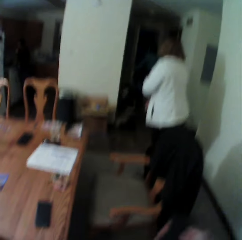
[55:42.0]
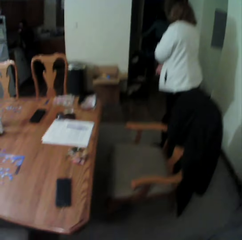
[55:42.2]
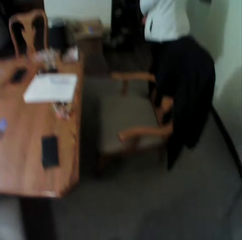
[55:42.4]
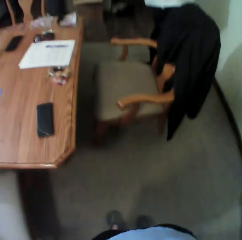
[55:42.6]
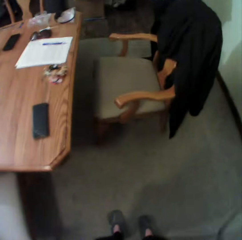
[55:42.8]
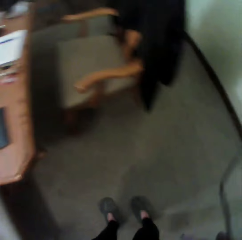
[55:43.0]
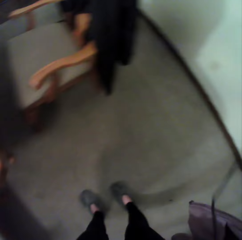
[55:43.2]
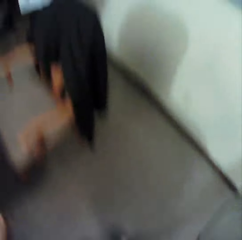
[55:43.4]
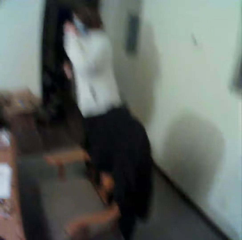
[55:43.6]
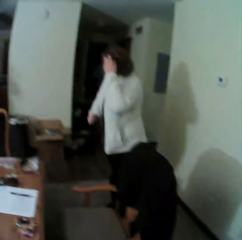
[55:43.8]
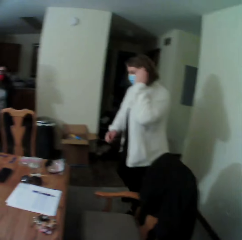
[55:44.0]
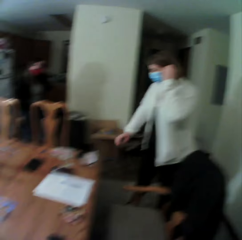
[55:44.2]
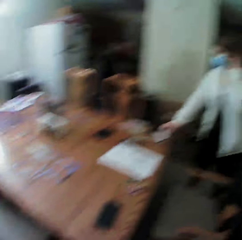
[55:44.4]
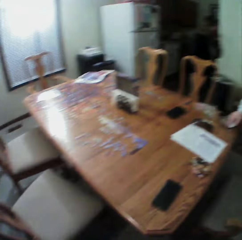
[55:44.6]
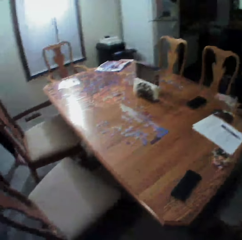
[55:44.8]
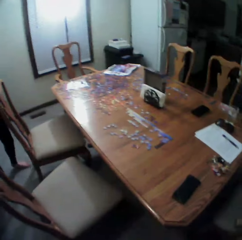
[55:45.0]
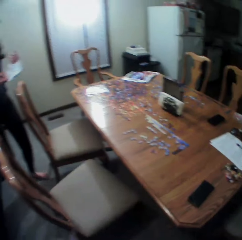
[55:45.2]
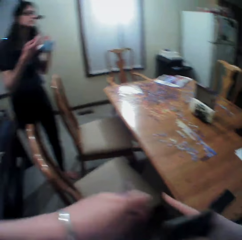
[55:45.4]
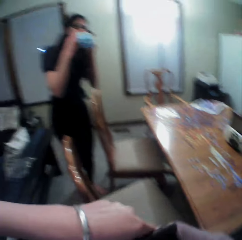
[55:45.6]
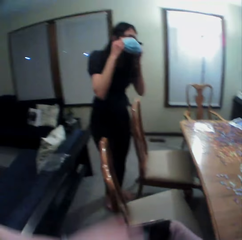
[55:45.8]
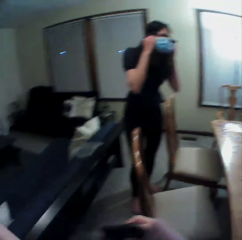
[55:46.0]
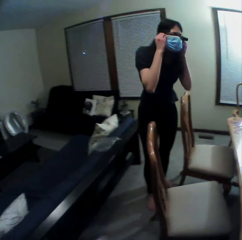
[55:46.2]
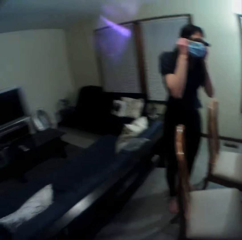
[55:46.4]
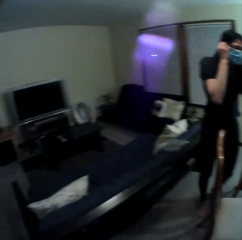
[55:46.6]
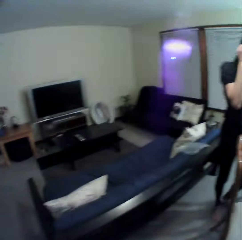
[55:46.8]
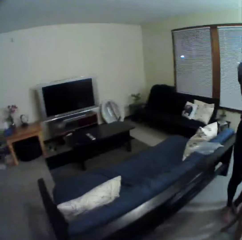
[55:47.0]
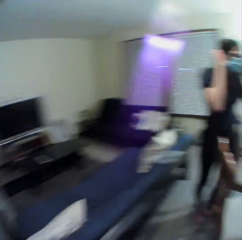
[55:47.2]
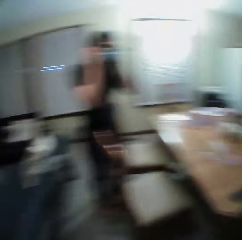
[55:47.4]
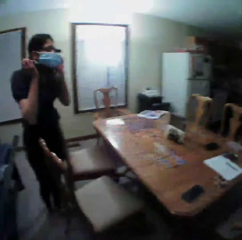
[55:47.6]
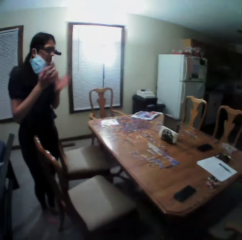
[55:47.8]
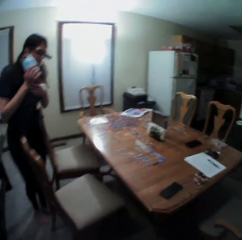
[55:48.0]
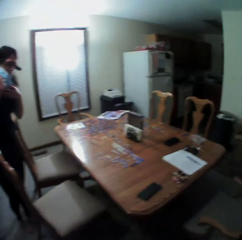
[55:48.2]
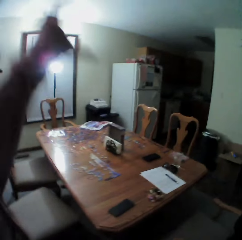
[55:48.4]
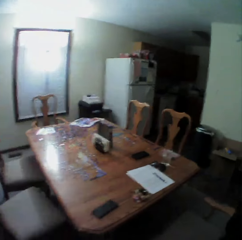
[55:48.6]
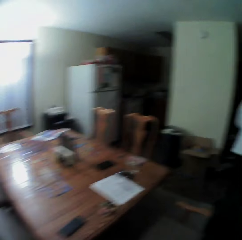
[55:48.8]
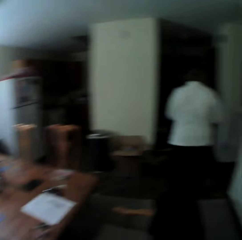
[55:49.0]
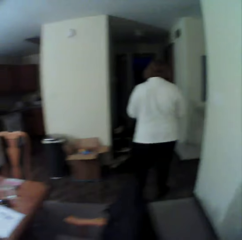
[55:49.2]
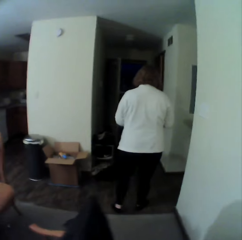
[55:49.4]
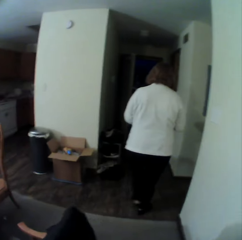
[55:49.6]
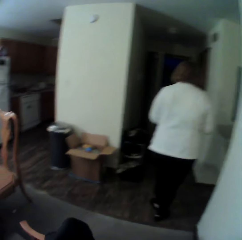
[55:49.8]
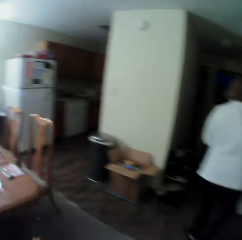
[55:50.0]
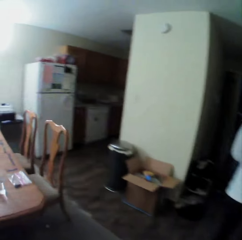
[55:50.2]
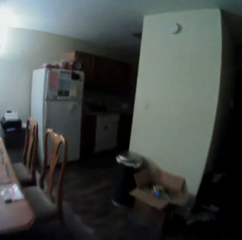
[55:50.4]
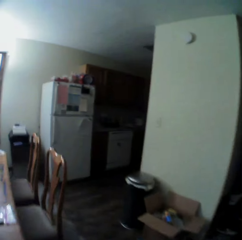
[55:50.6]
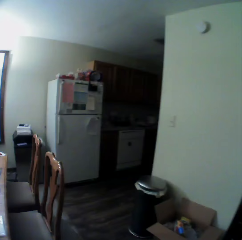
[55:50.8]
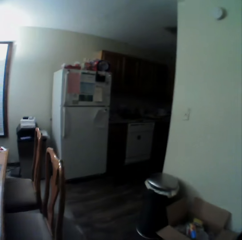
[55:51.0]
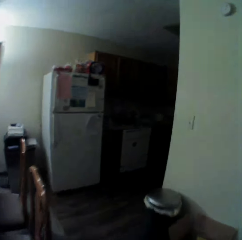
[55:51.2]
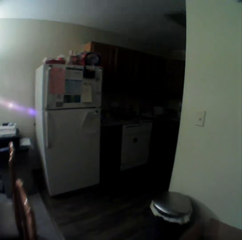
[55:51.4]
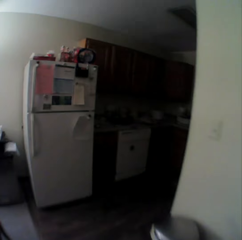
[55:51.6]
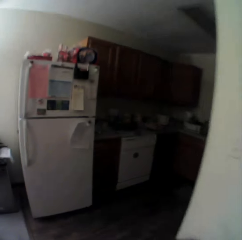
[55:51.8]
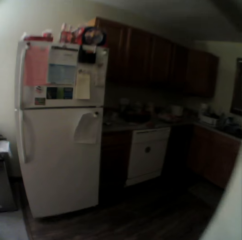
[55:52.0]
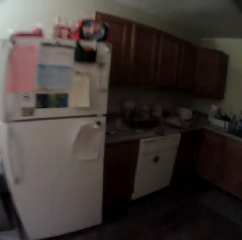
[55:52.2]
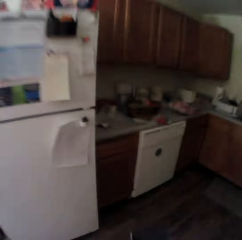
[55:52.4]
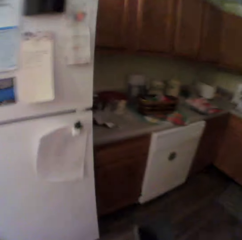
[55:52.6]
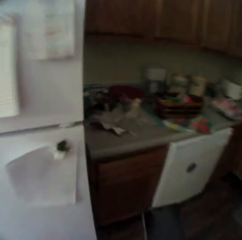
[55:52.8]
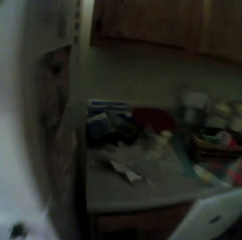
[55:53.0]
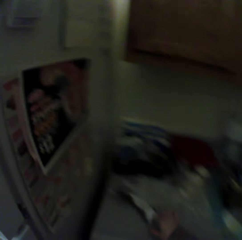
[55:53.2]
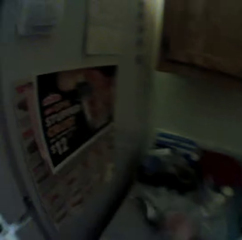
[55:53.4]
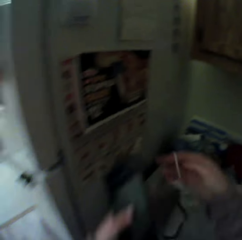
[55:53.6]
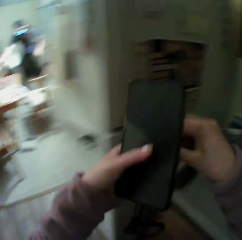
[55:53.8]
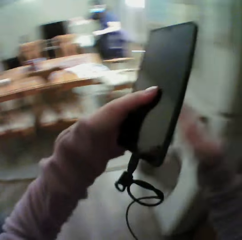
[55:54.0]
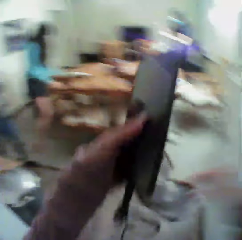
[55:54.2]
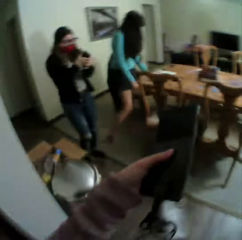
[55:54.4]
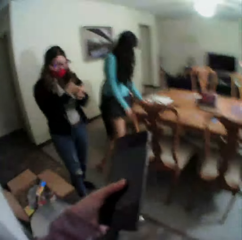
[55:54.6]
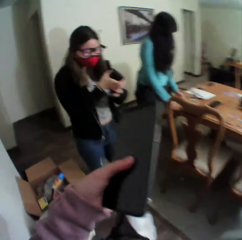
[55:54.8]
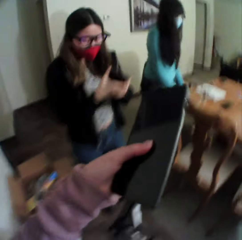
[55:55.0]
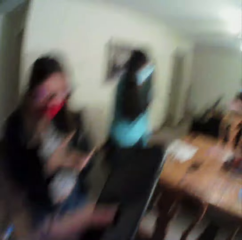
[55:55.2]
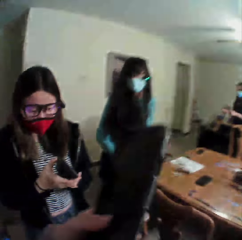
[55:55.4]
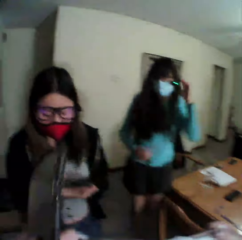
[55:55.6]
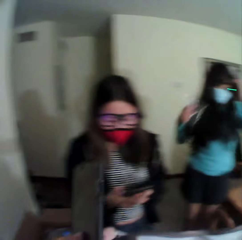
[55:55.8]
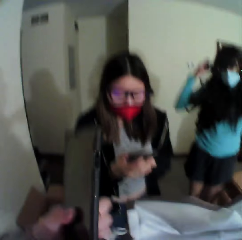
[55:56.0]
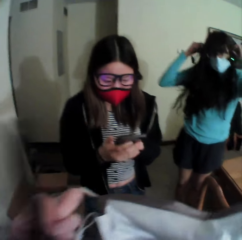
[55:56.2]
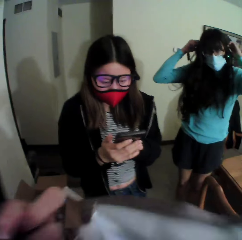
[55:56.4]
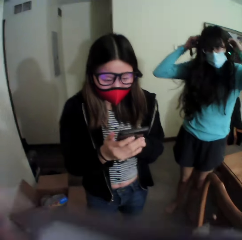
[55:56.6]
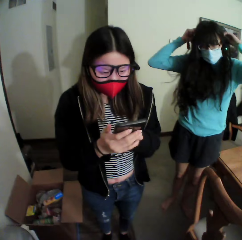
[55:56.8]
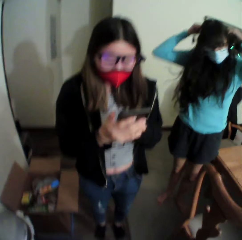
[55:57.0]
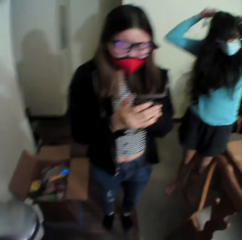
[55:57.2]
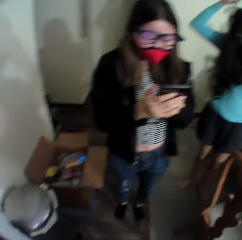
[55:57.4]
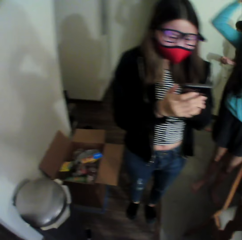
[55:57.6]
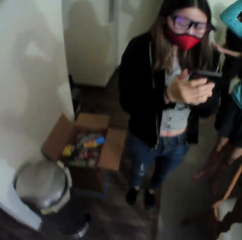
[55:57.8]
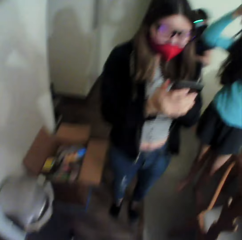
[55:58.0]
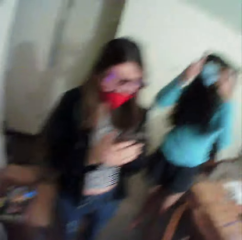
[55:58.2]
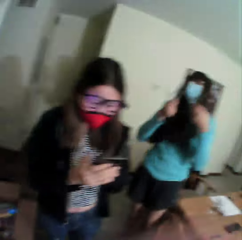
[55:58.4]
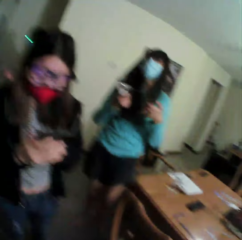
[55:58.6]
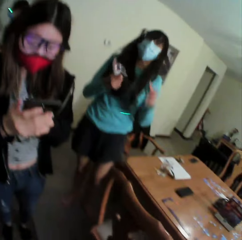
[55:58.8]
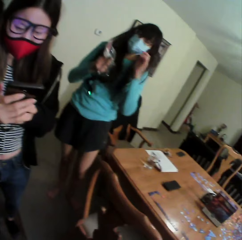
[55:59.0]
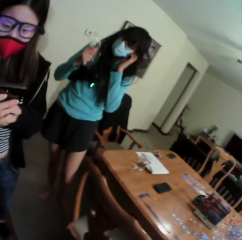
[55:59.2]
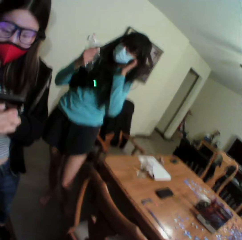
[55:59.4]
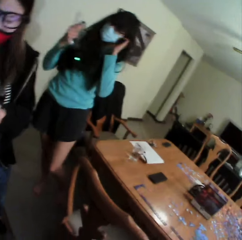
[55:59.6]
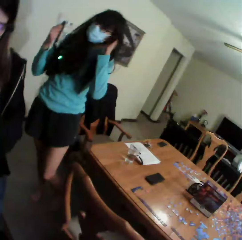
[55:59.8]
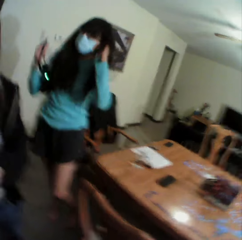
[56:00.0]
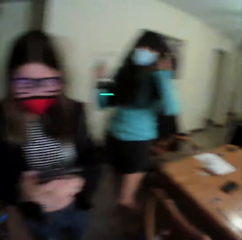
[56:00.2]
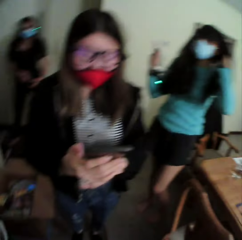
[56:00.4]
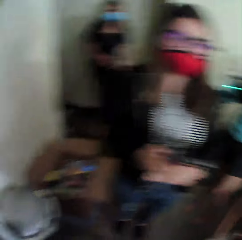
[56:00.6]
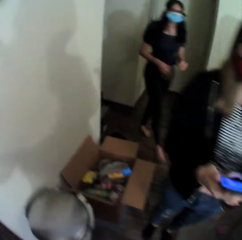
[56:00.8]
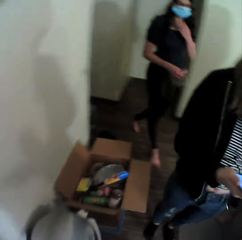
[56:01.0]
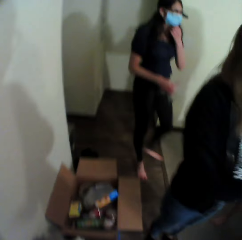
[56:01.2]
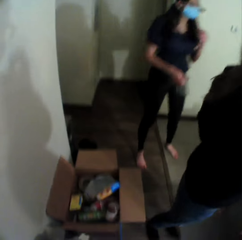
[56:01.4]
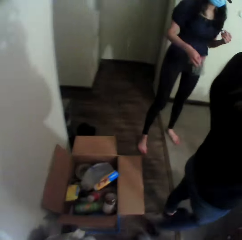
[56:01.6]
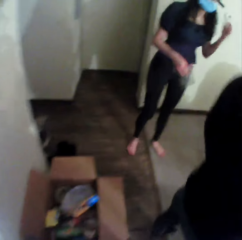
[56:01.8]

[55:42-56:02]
The camera wearer touches the cloth. A woman picks something on the table. Another woman wears a face mask. The camera wearer looks around. They move around the room. They watch the background. They pick a face mask on the countertop. A third woman scrolls her phone. The camera wearer touches the phone. They move around the room. A fourth woman removes something from the neck. The second woman moves around. The camera wearer moves around.

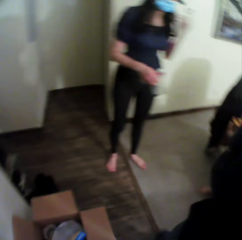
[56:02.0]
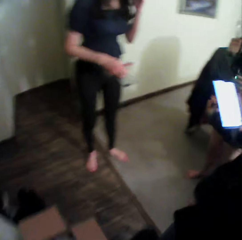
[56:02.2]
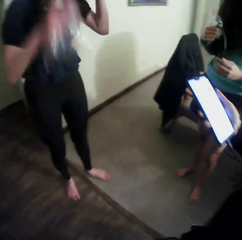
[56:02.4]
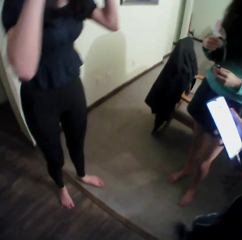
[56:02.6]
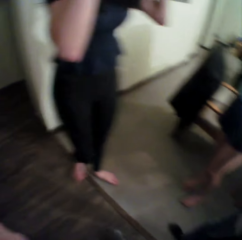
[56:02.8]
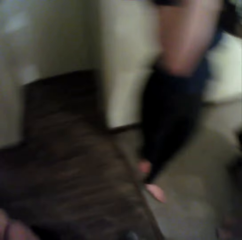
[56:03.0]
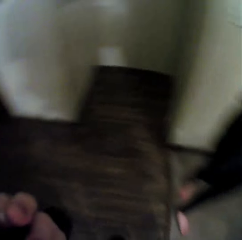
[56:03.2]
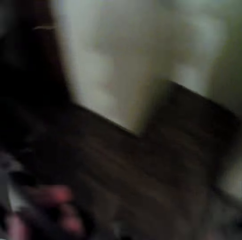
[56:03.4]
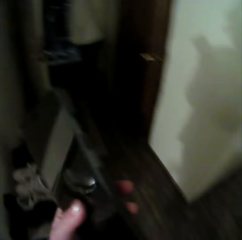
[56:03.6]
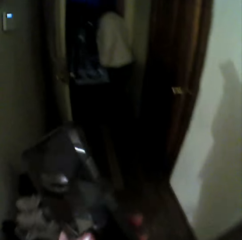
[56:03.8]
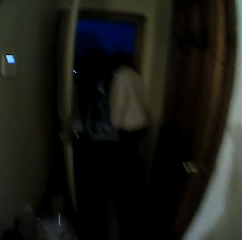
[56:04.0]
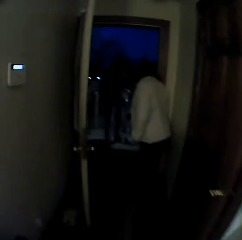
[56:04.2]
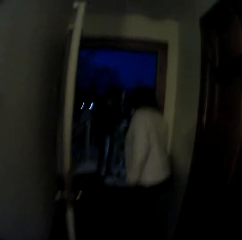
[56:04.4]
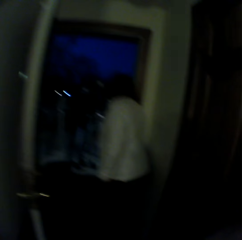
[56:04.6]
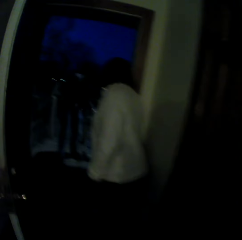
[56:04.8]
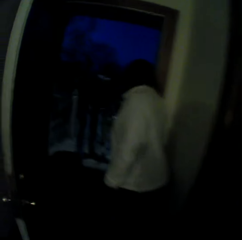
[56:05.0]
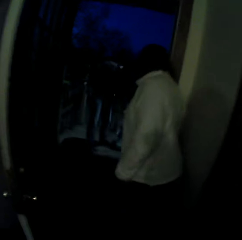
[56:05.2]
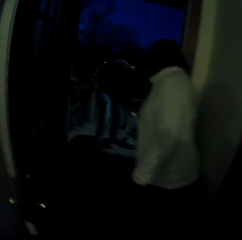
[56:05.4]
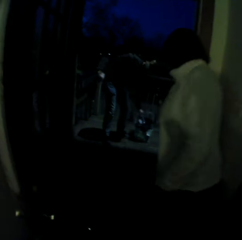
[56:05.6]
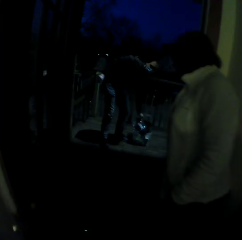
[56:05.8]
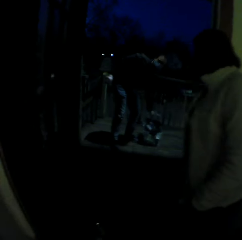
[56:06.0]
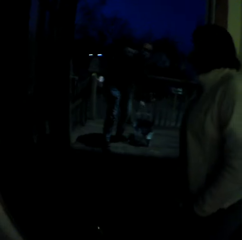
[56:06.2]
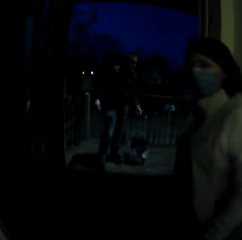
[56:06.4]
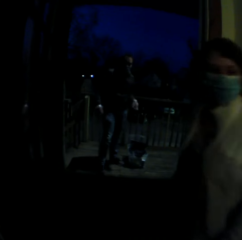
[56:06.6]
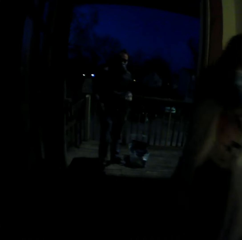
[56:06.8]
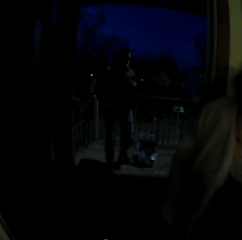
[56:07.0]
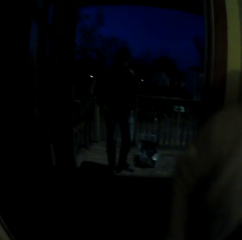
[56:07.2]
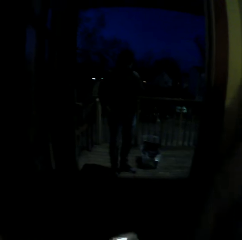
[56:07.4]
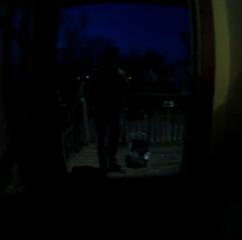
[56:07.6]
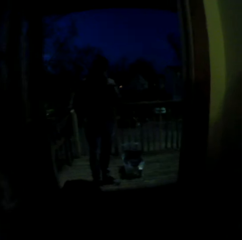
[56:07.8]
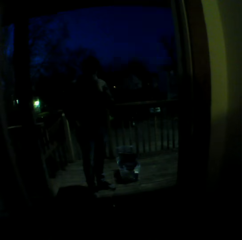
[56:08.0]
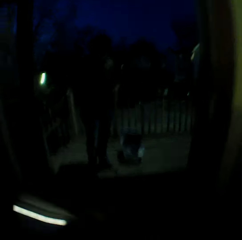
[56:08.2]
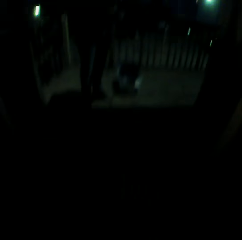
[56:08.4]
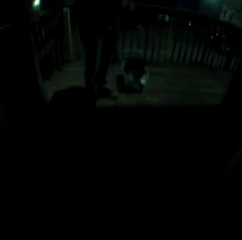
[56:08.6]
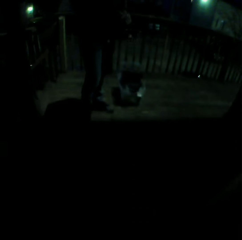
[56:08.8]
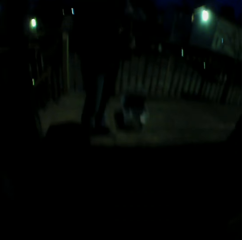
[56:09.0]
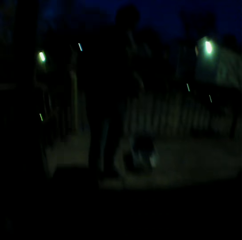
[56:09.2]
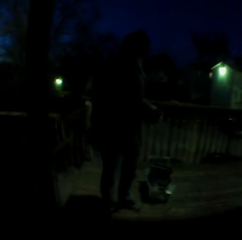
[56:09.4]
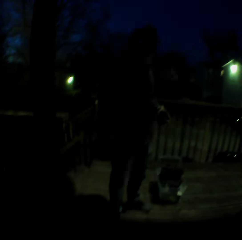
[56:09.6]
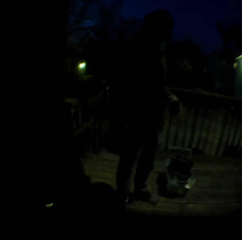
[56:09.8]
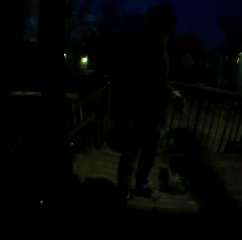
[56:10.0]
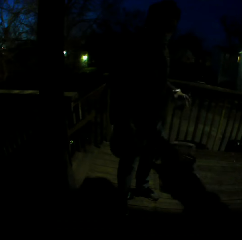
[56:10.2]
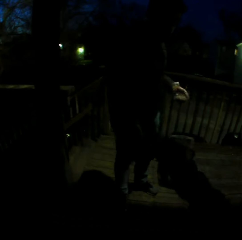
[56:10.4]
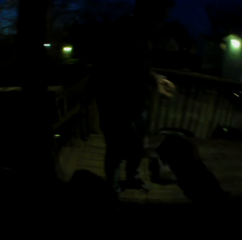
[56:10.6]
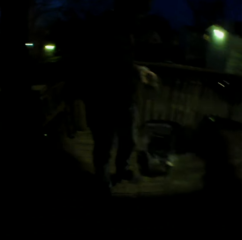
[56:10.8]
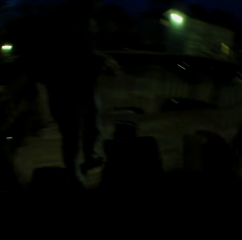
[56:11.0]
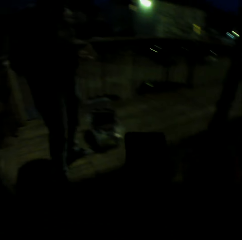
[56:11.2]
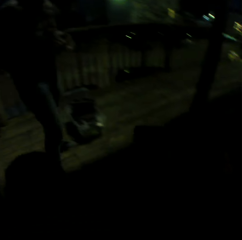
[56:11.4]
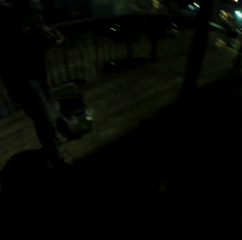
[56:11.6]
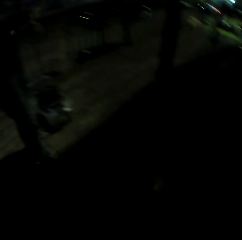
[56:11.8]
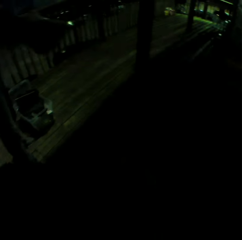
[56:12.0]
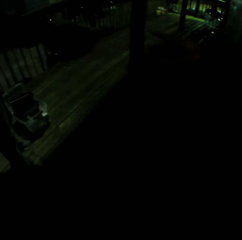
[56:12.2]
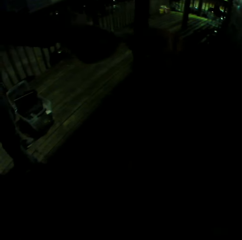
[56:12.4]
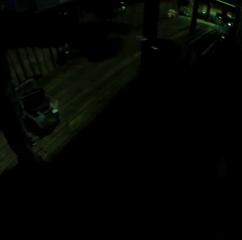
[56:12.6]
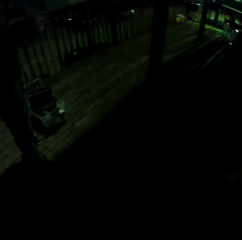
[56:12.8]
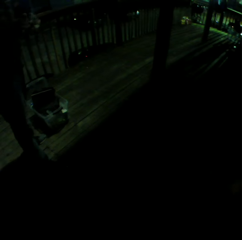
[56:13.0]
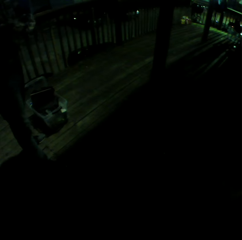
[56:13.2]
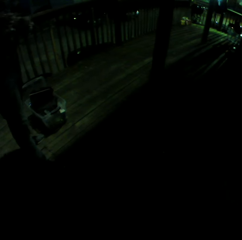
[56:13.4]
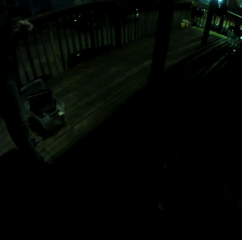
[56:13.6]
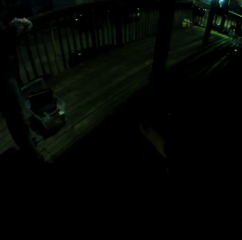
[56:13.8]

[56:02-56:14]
A man places a bottle in the box. A woman moves away from the door. The camera wearer picks something from the man. The man hands out something.
